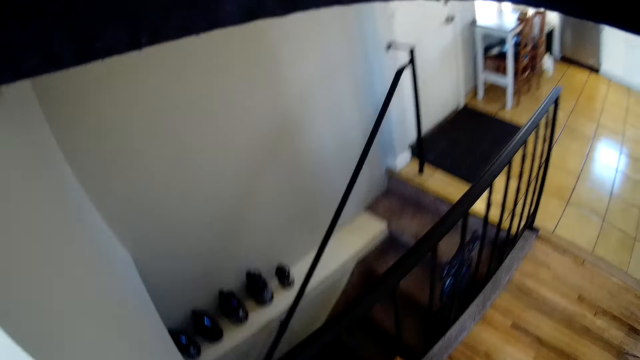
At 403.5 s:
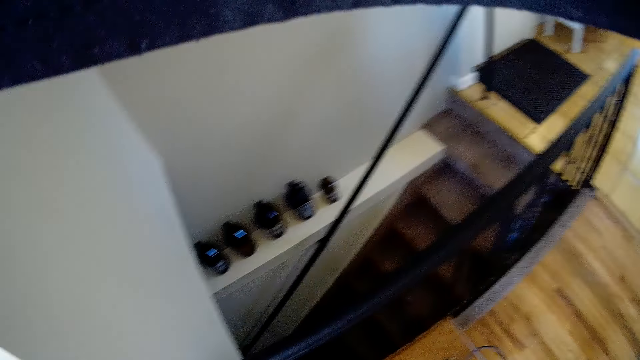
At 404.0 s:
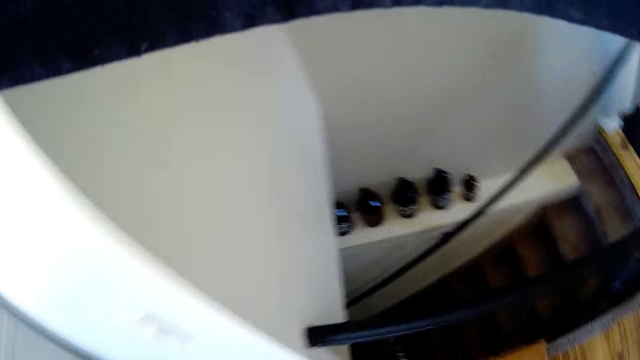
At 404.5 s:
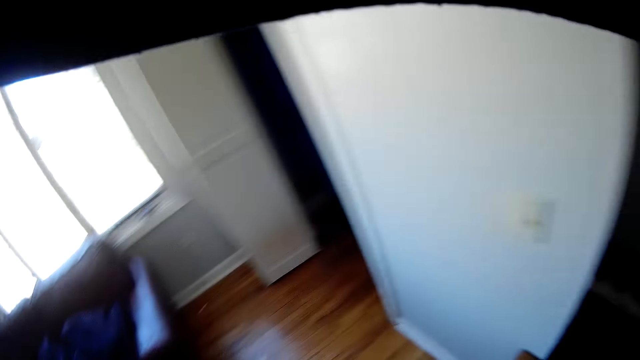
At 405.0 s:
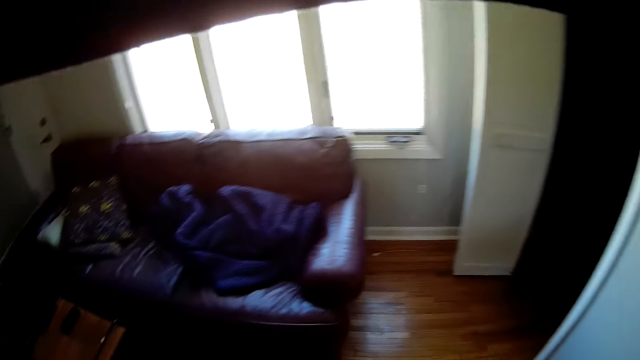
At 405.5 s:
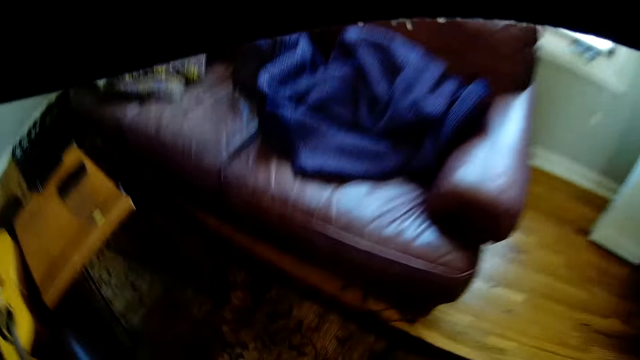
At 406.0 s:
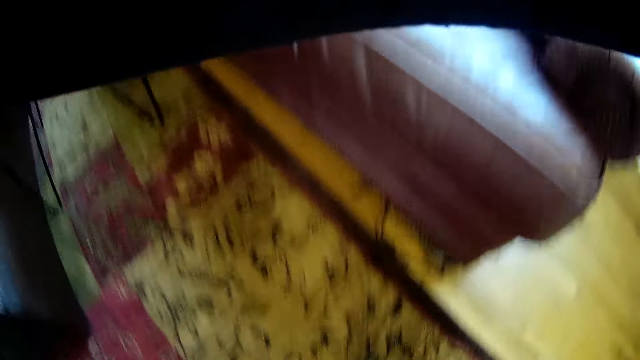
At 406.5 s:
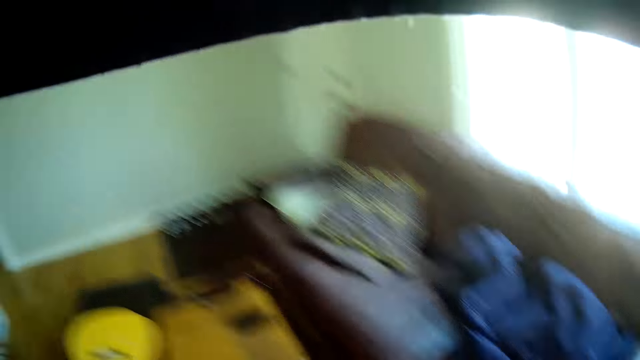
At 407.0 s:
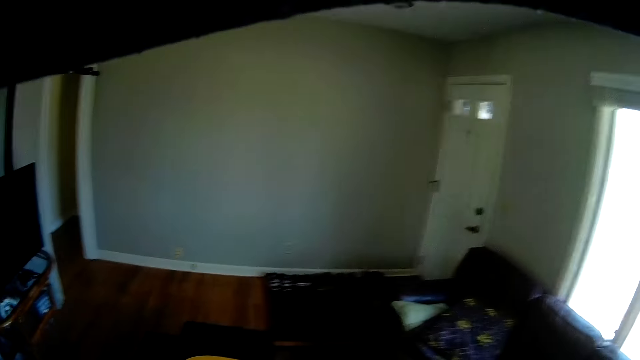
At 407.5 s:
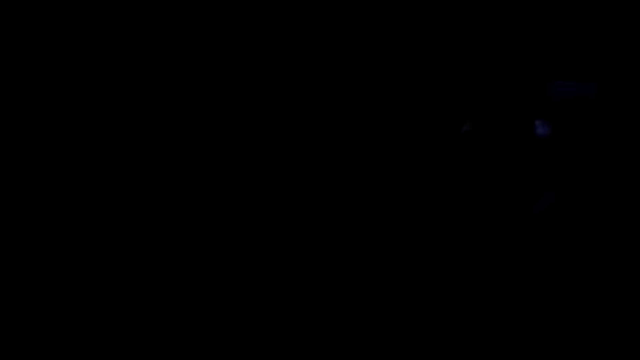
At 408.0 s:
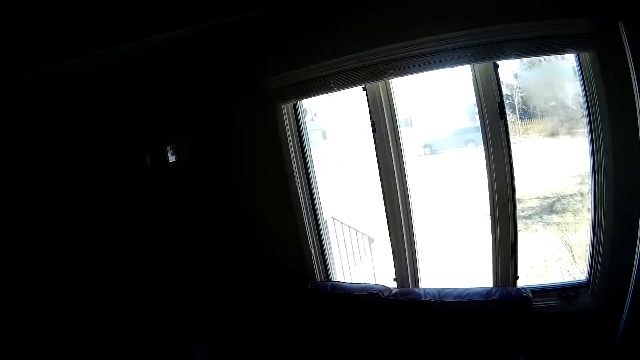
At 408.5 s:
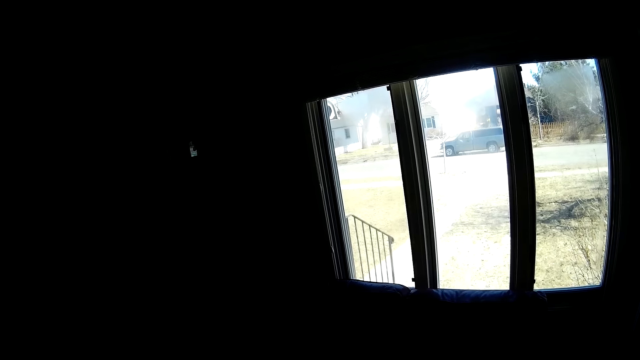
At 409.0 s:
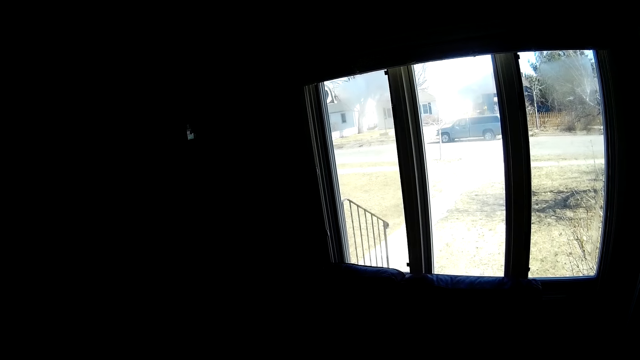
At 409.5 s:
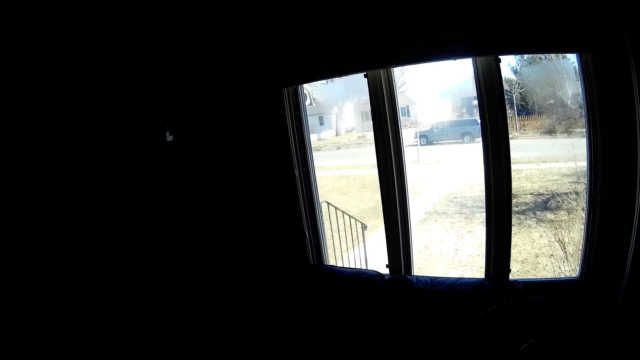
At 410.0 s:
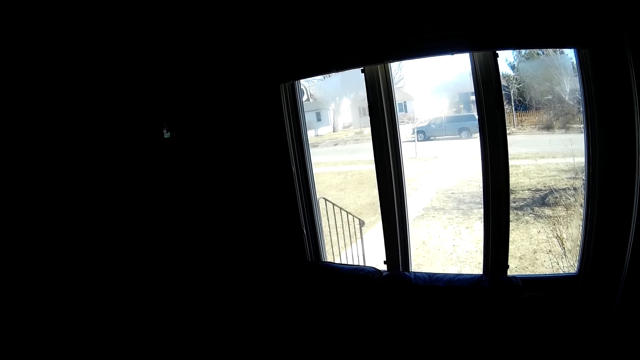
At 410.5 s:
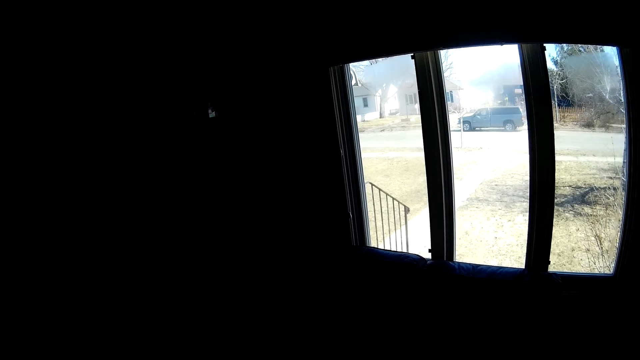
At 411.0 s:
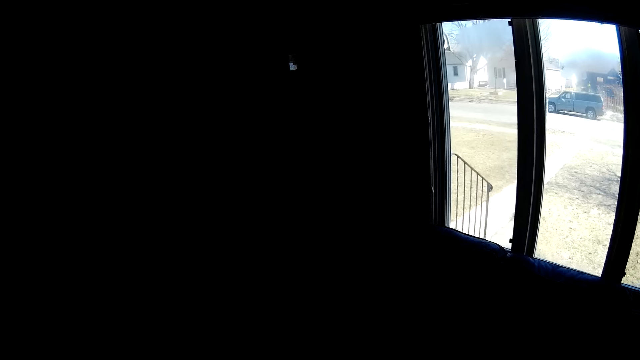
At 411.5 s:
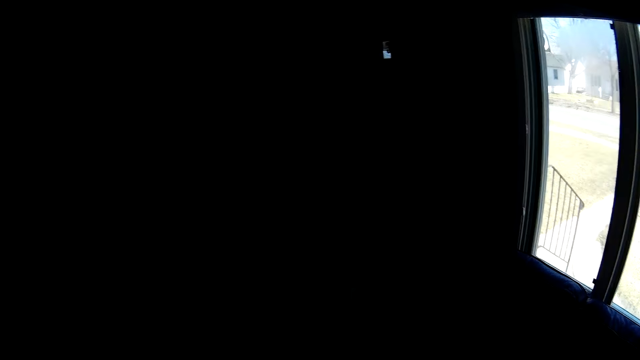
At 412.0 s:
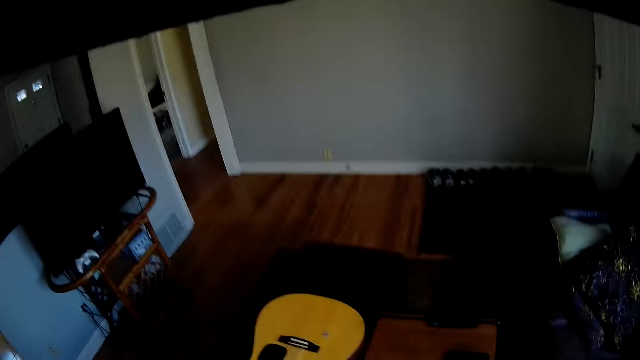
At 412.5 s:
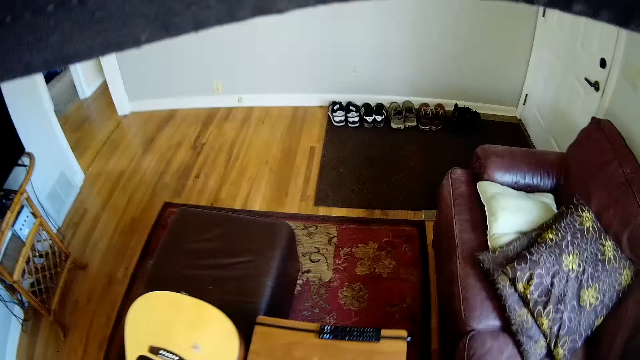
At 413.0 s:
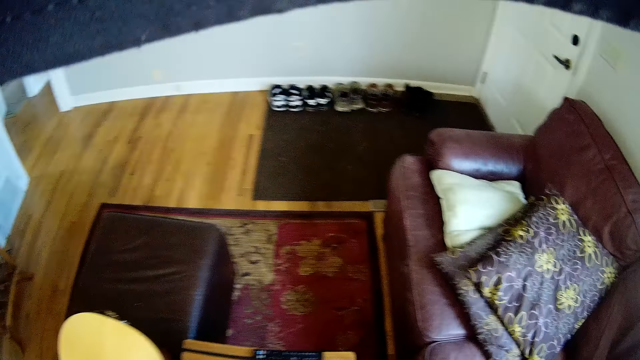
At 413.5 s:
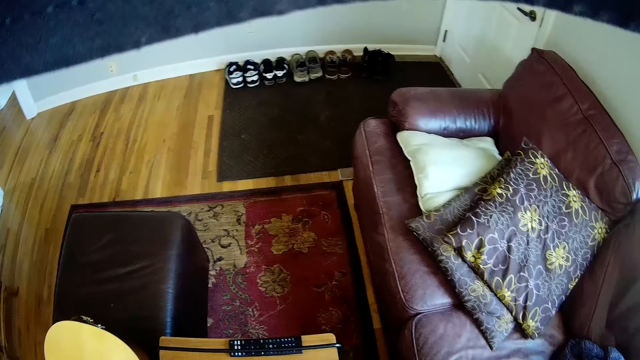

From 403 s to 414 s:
The camera wearer picks up a knife from the floor.

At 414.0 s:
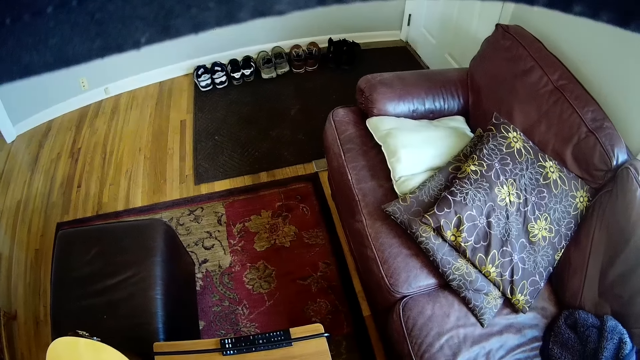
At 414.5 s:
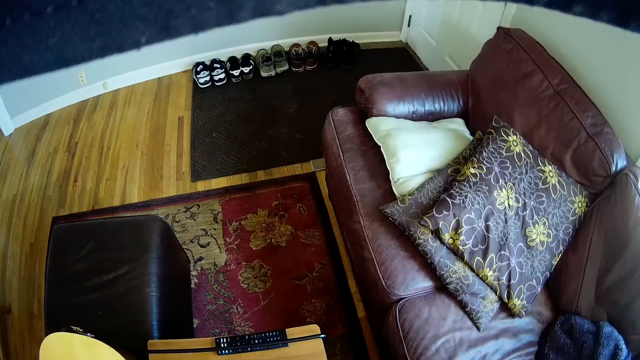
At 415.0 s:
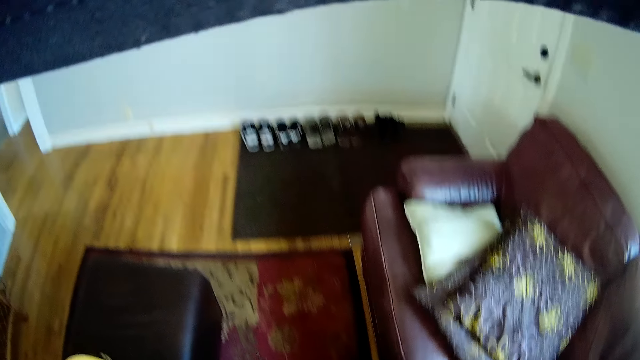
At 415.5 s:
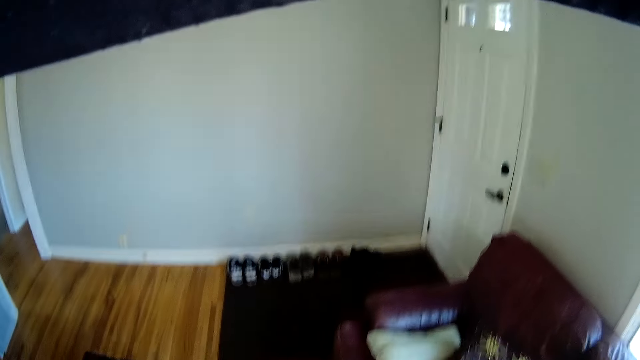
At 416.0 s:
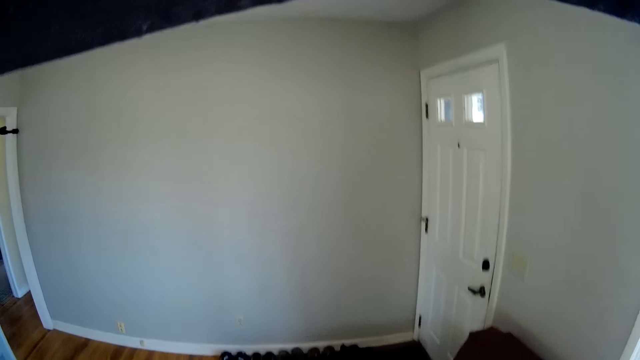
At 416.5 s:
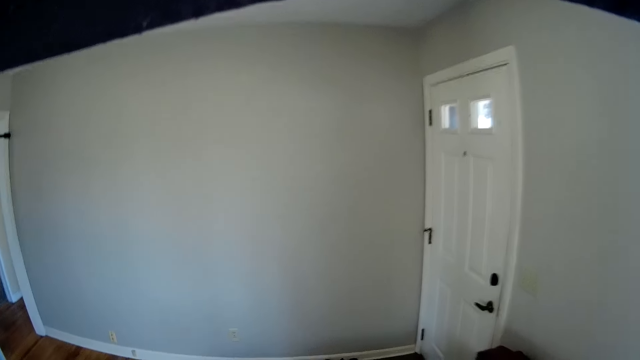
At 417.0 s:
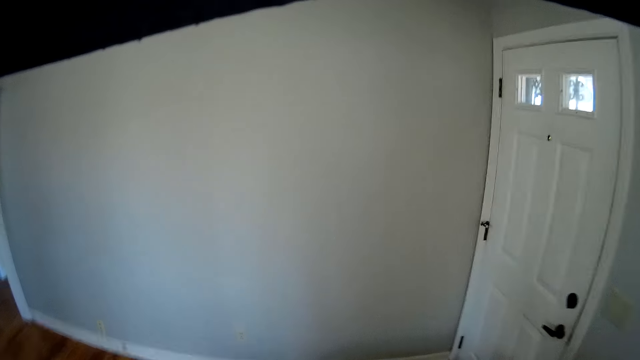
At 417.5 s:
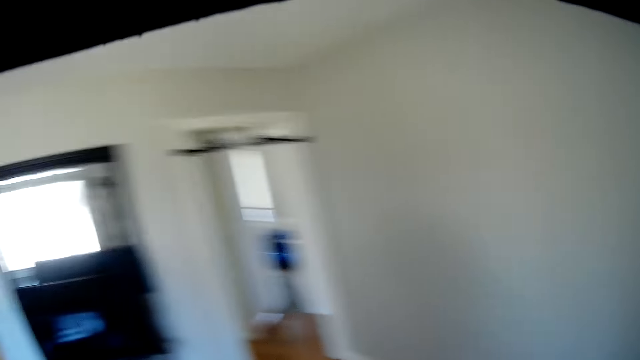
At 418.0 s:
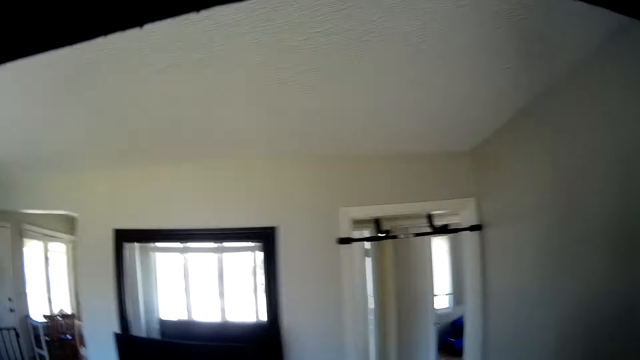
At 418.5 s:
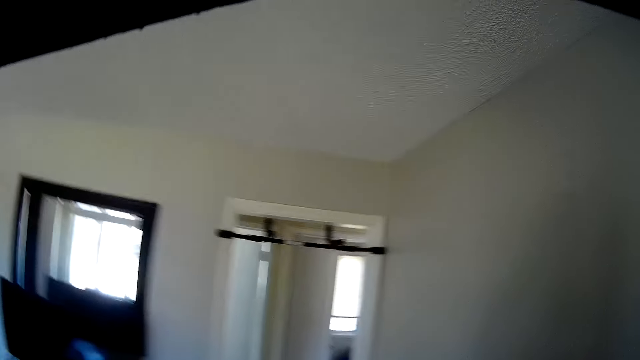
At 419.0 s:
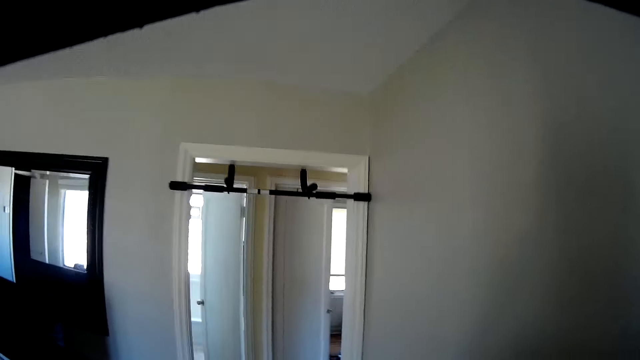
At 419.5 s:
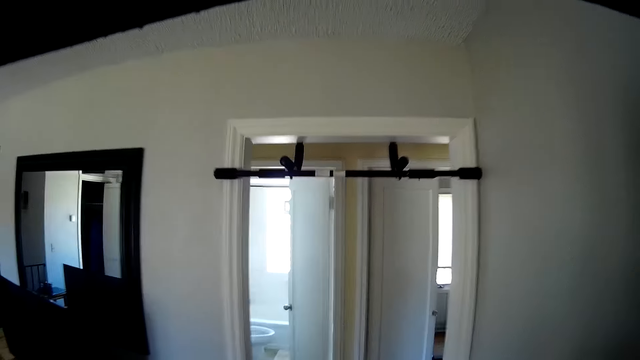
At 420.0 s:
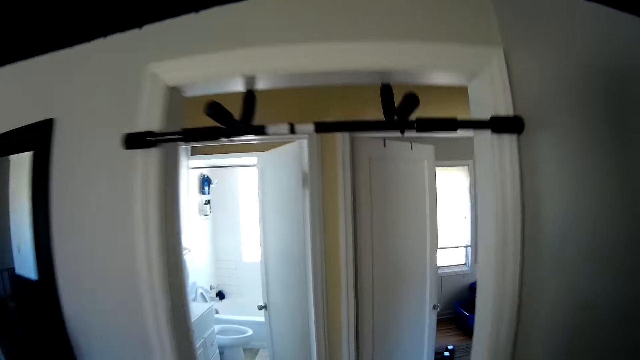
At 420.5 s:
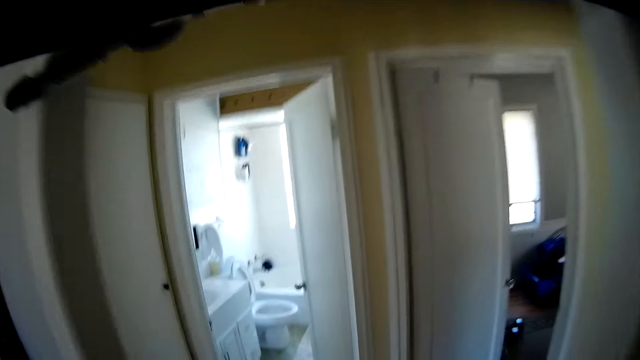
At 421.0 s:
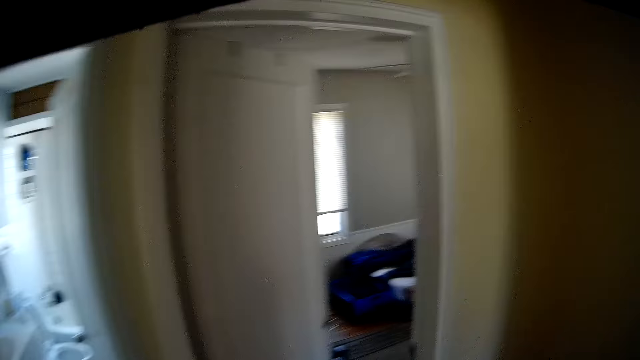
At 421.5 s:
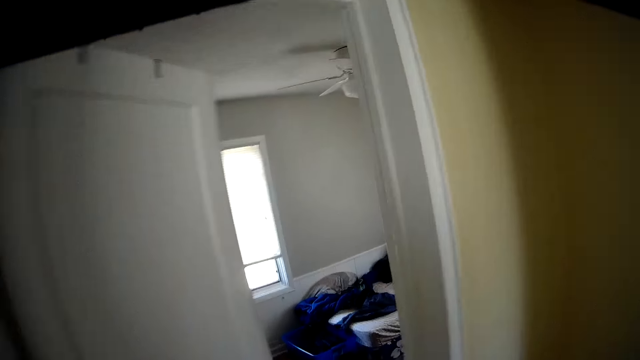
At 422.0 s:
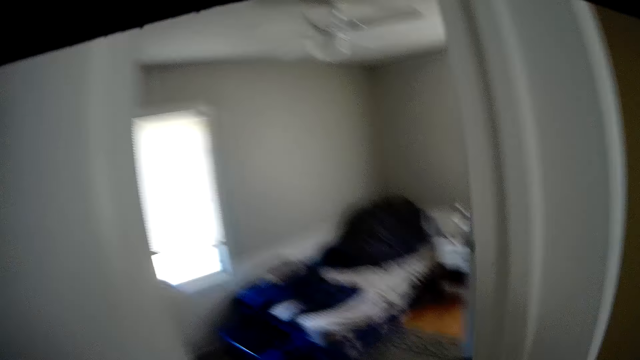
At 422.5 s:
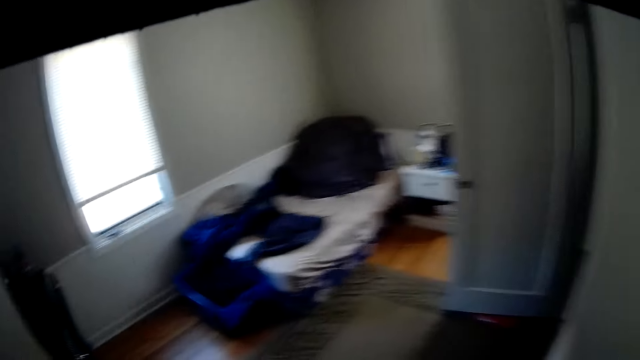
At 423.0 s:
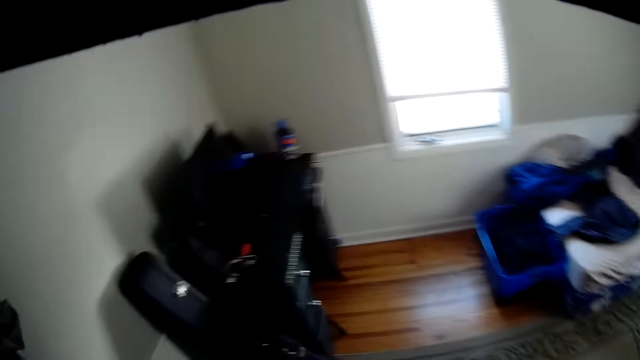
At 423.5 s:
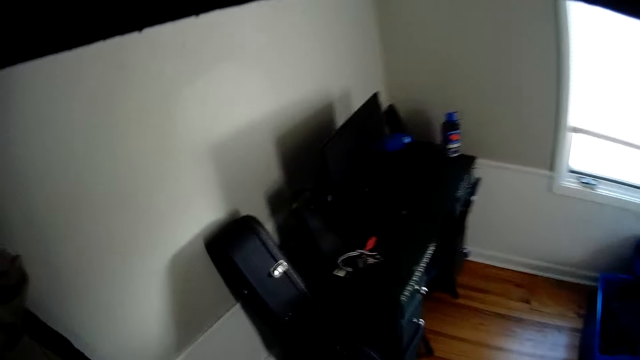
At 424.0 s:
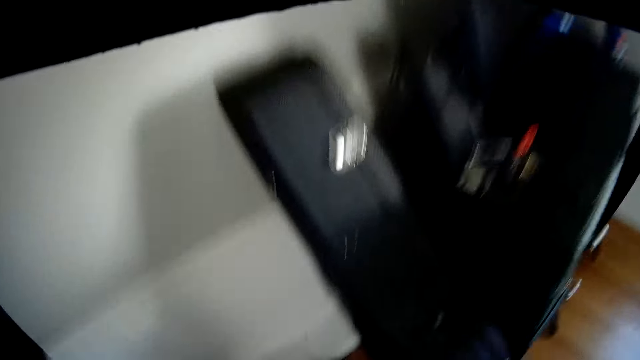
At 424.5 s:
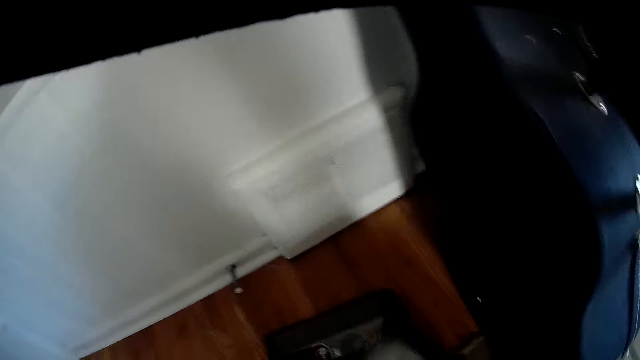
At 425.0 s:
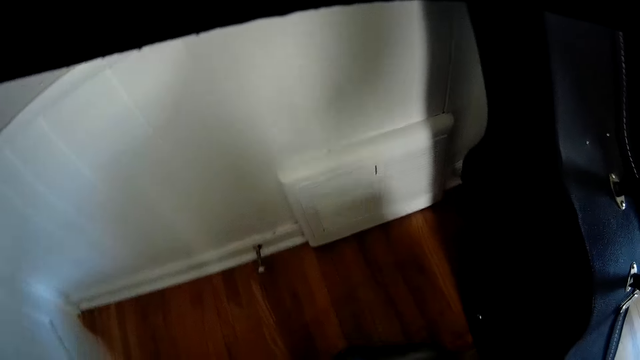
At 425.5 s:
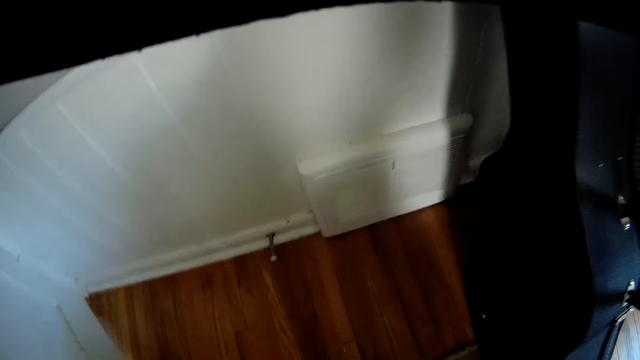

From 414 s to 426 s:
The camera wearer walks out of the sitting room into the bedroom. They adjust a bag on the floor.
